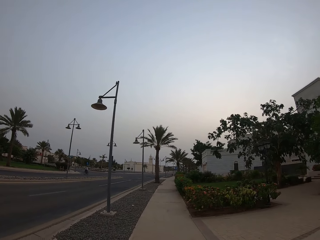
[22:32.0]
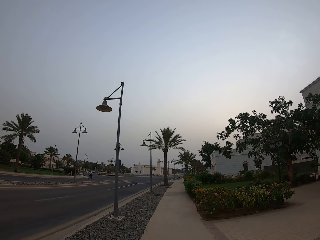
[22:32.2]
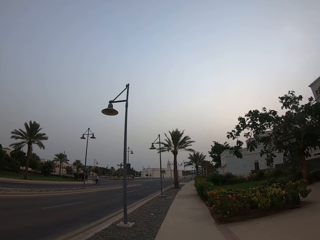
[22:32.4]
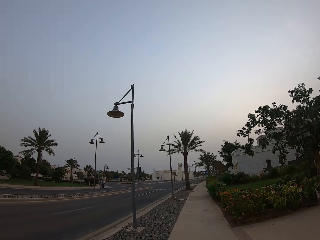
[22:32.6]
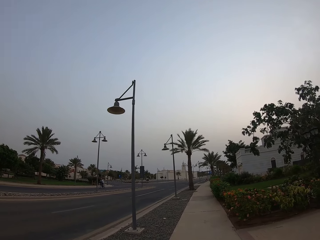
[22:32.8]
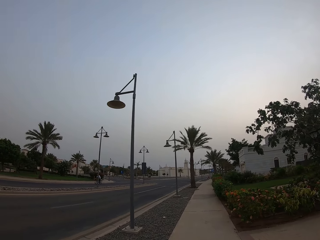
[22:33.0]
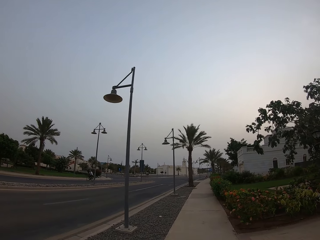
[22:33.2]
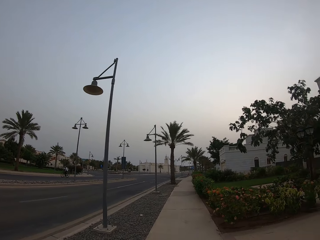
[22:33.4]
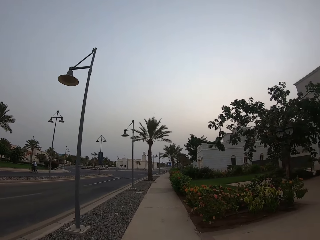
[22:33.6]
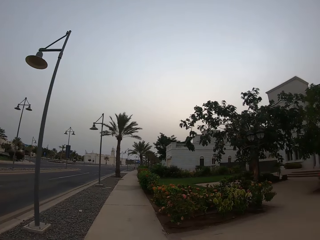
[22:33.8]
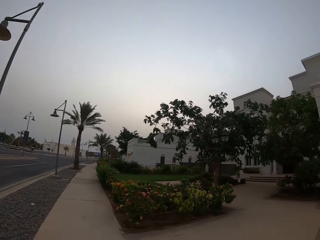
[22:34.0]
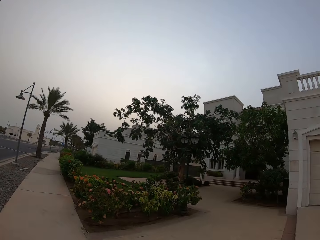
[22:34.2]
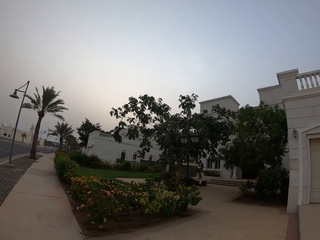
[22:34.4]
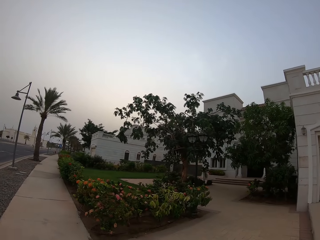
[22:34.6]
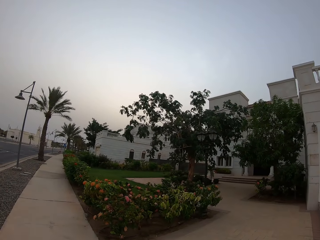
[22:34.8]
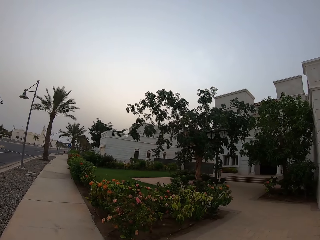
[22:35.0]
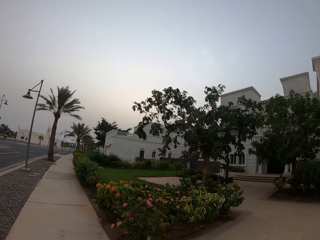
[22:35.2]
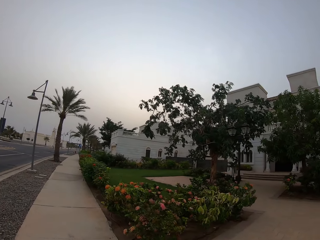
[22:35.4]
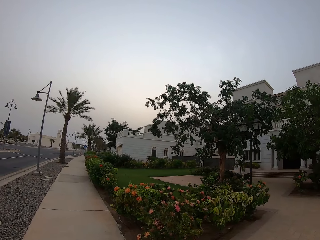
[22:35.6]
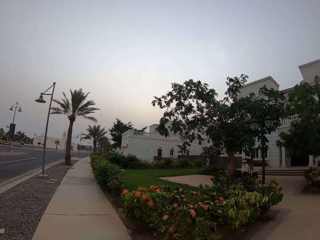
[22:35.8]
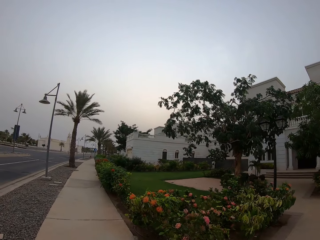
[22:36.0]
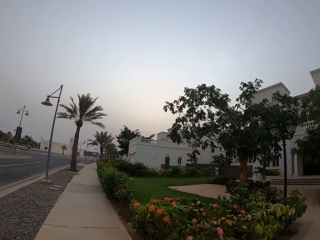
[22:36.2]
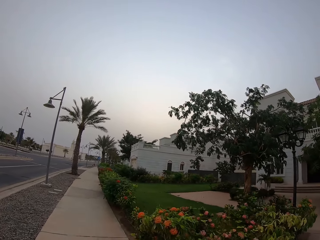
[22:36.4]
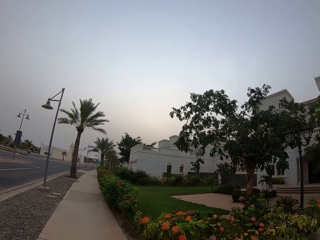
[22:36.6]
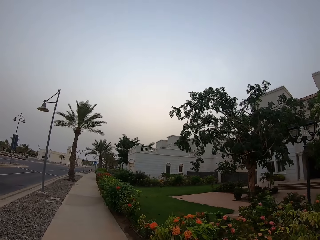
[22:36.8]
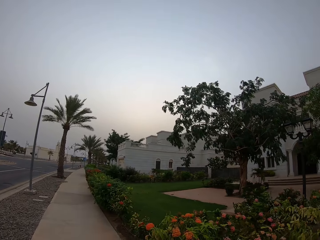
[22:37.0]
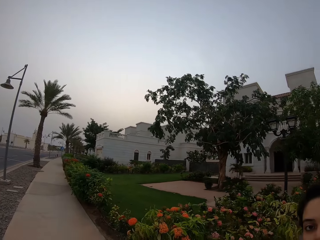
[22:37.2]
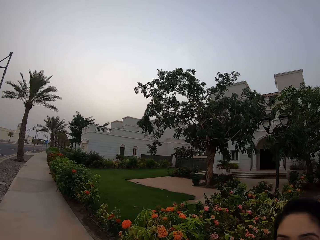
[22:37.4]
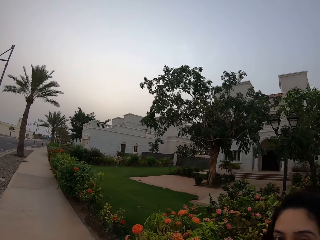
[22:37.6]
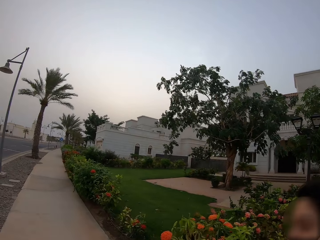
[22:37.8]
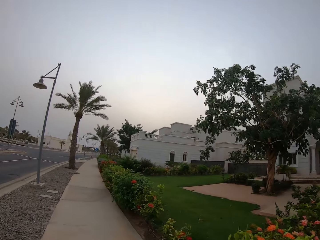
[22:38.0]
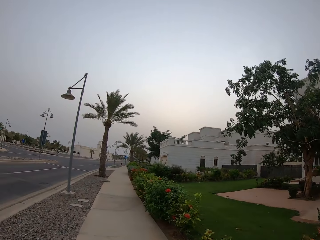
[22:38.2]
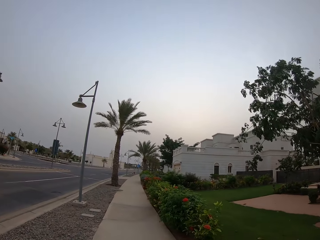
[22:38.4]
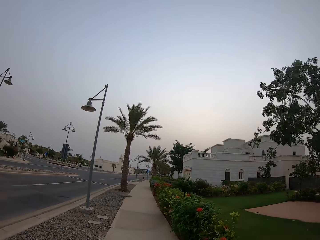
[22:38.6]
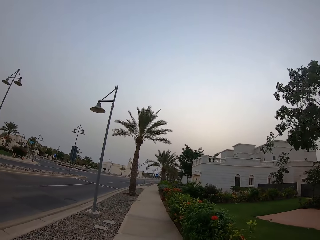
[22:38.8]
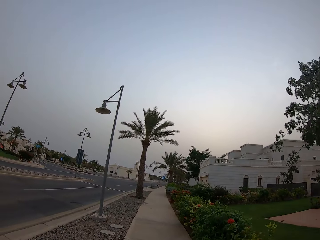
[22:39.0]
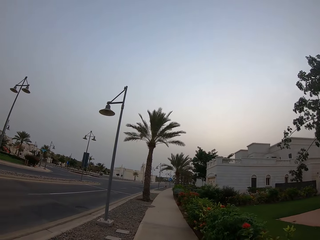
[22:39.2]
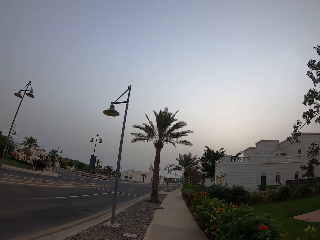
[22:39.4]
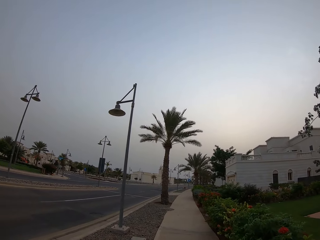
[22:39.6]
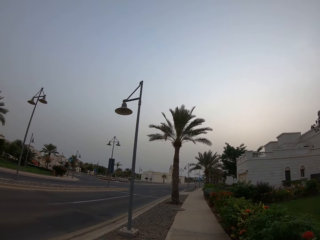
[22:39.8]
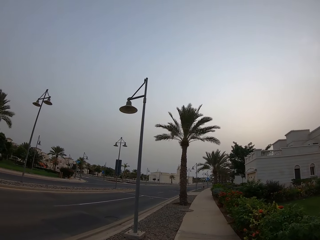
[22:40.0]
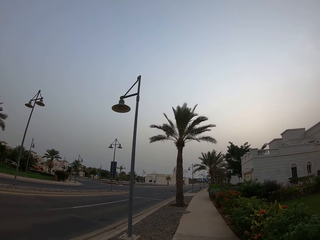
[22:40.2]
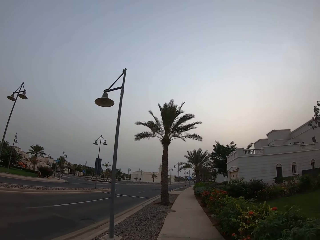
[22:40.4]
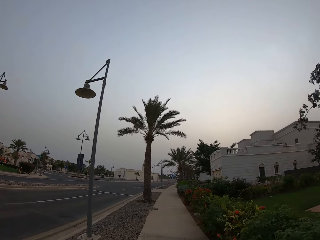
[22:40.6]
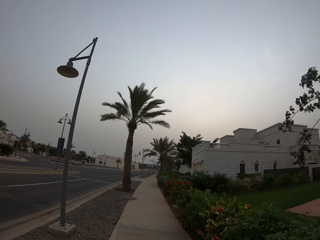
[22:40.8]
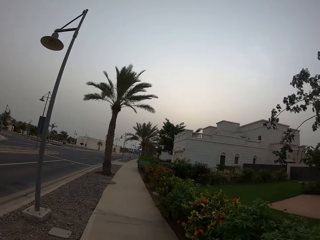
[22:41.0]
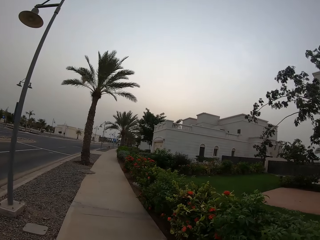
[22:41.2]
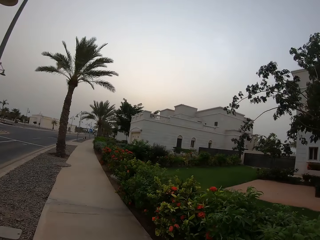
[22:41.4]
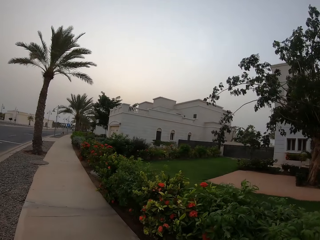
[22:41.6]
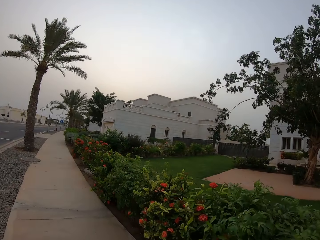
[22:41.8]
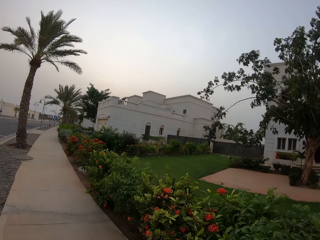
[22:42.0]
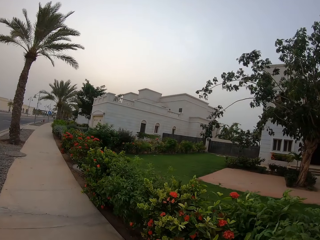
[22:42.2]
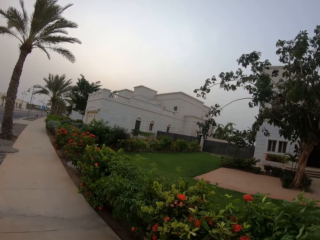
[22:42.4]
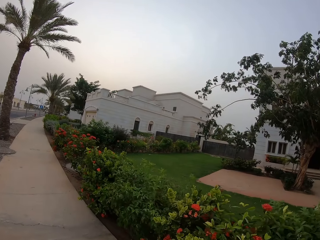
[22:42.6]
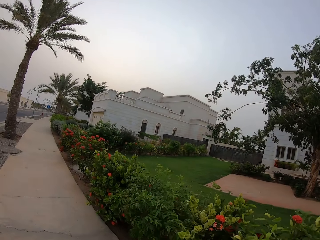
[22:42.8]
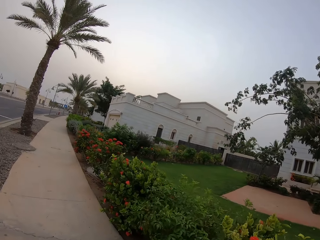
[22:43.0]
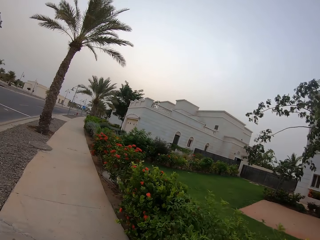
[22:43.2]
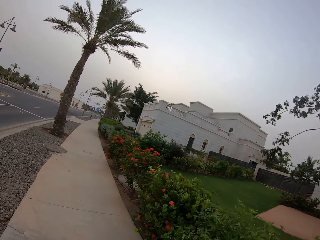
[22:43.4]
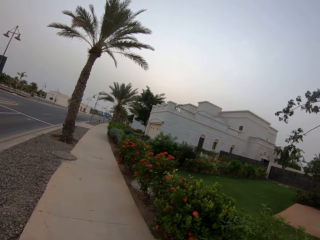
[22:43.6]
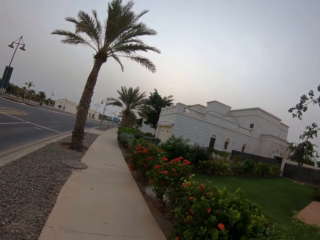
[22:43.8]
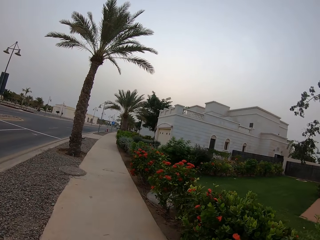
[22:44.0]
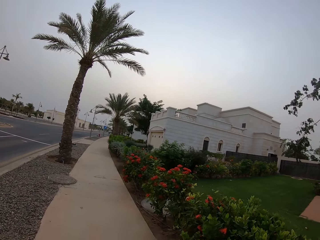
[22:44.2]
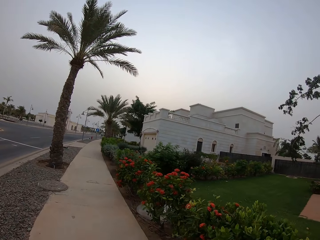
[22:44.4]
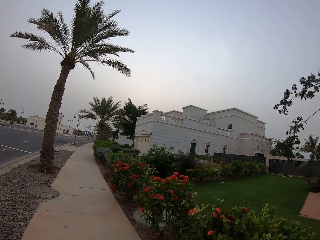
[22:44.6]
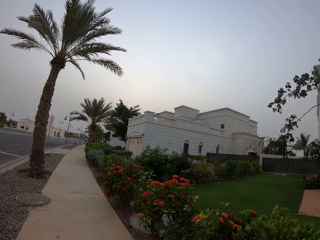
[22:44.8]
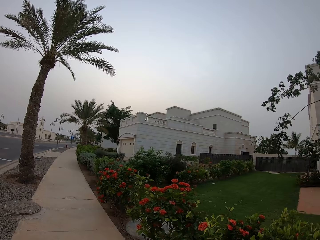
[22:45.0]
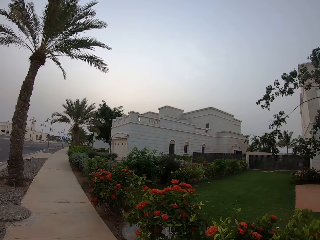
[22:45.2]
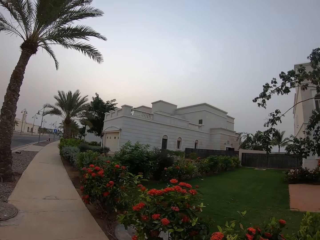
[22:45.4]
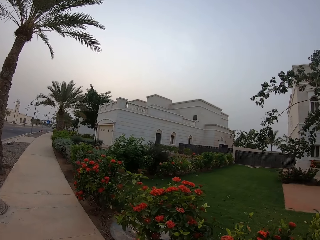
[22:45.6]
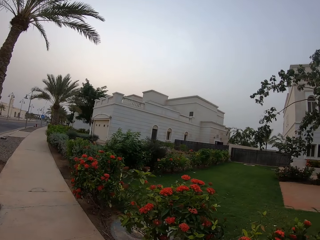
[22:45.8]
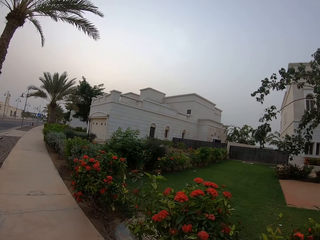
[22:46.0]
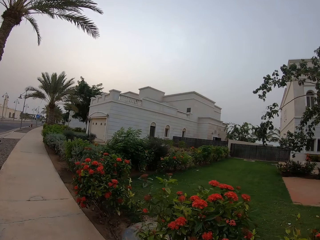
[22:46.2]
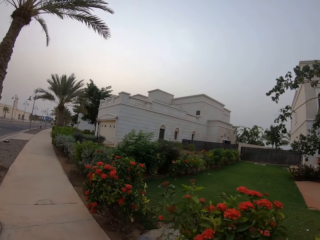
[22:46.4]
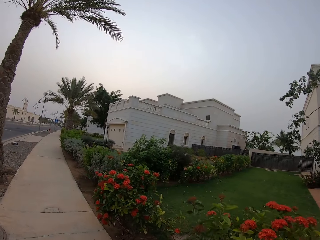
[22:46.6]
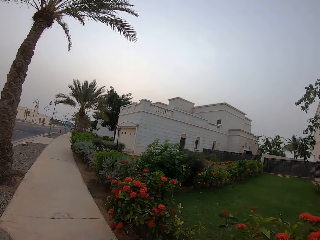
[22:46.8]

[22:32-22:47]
A person rides on the bicycle. The camera wearer looks at a lady. Another person walks on the walkway. The camera wearer walks along on the sidewalk. They look on the compound.

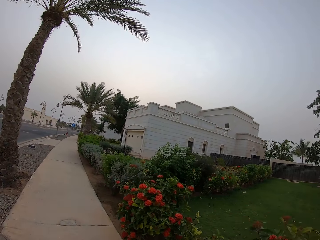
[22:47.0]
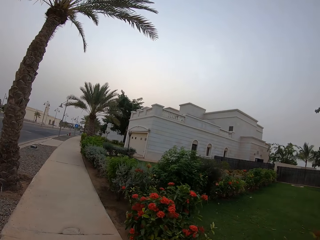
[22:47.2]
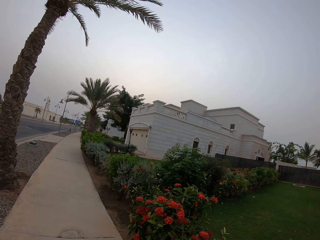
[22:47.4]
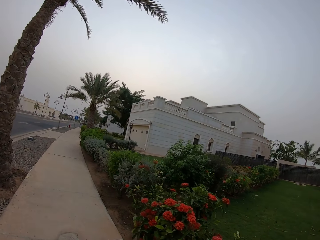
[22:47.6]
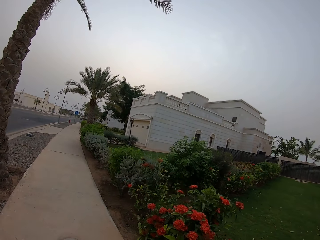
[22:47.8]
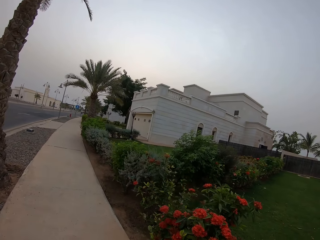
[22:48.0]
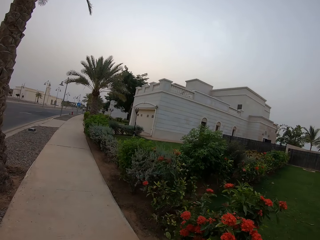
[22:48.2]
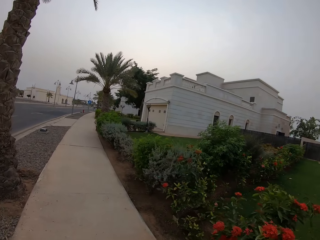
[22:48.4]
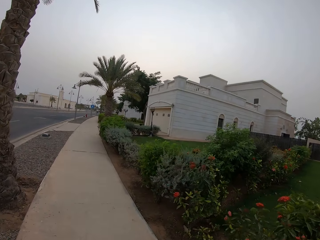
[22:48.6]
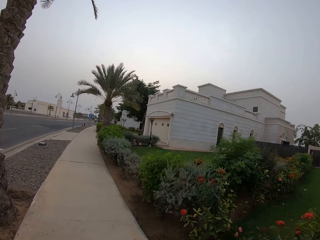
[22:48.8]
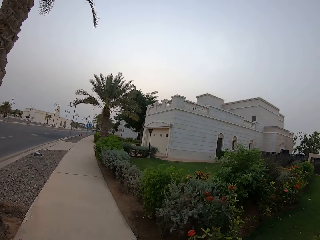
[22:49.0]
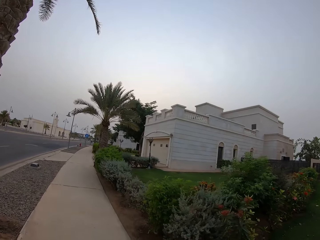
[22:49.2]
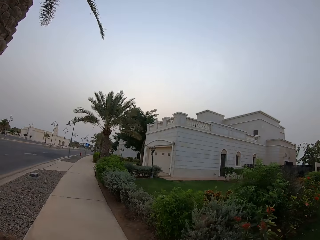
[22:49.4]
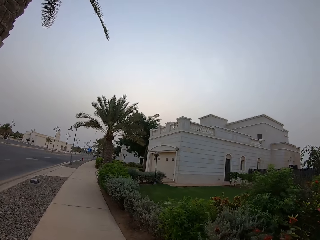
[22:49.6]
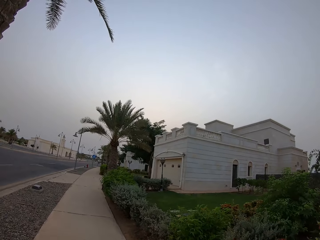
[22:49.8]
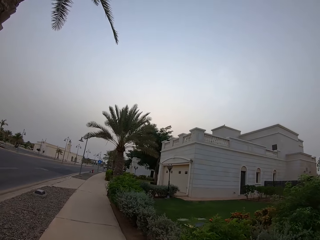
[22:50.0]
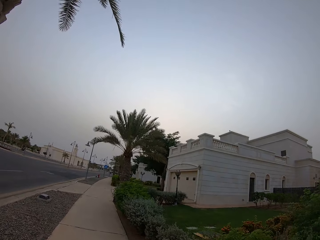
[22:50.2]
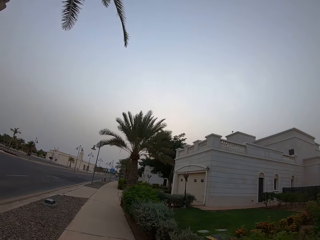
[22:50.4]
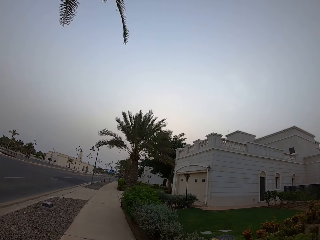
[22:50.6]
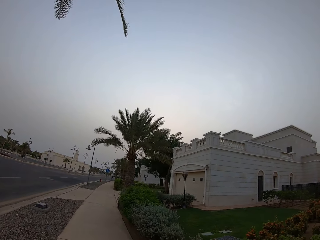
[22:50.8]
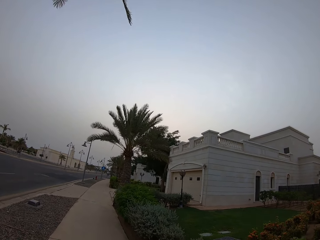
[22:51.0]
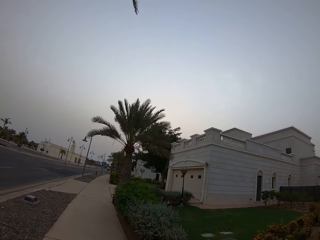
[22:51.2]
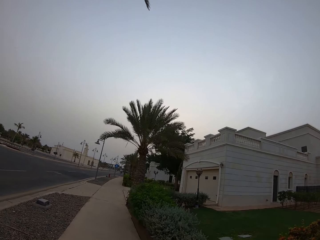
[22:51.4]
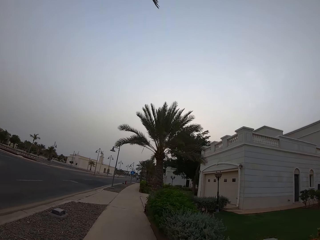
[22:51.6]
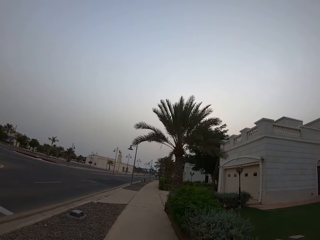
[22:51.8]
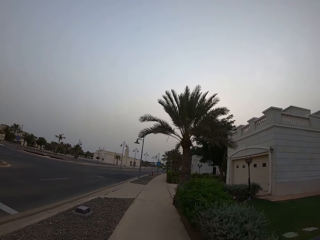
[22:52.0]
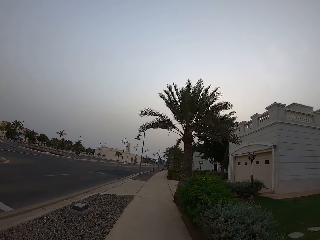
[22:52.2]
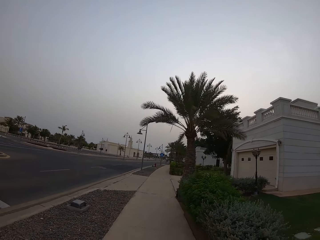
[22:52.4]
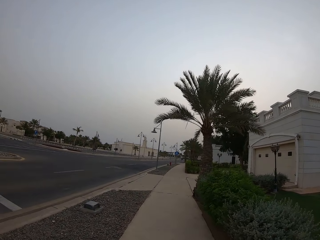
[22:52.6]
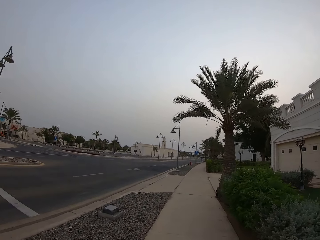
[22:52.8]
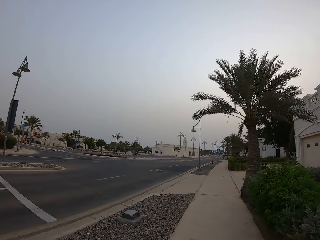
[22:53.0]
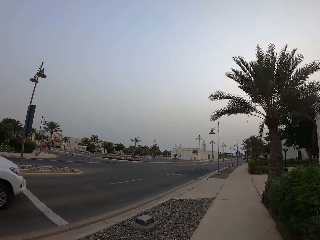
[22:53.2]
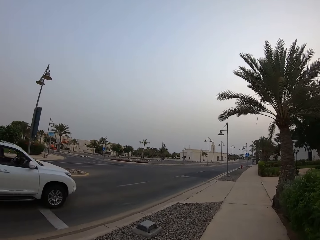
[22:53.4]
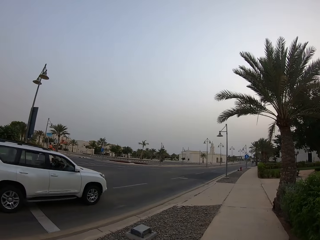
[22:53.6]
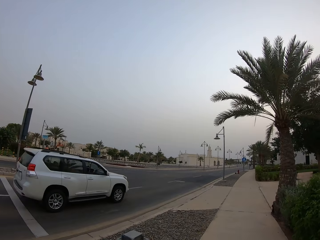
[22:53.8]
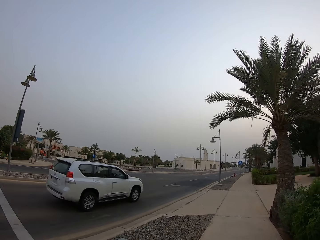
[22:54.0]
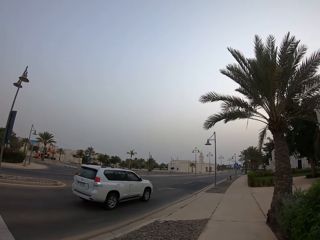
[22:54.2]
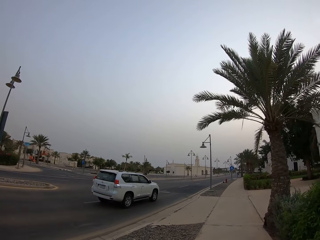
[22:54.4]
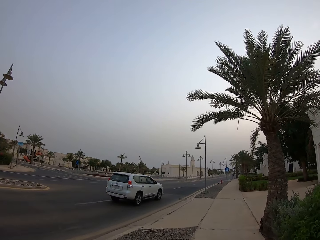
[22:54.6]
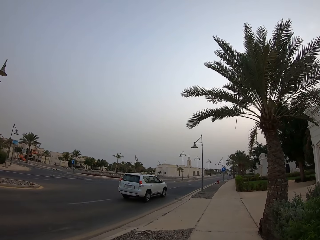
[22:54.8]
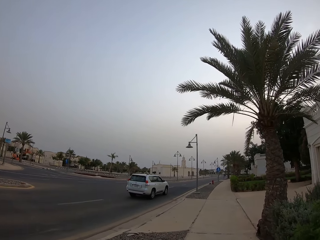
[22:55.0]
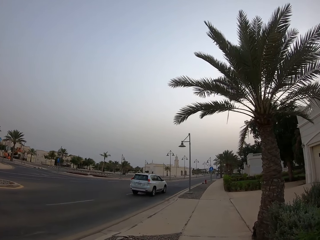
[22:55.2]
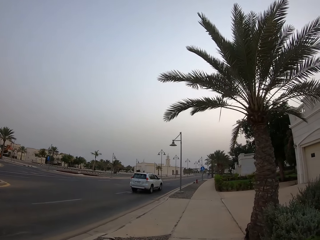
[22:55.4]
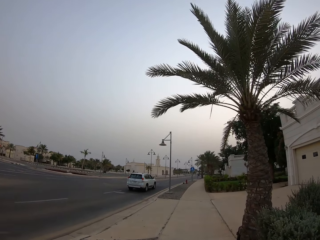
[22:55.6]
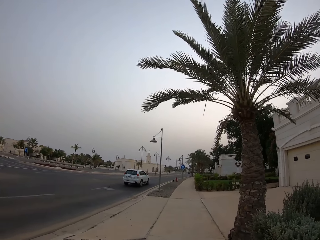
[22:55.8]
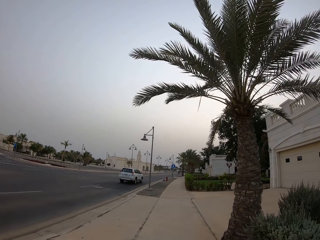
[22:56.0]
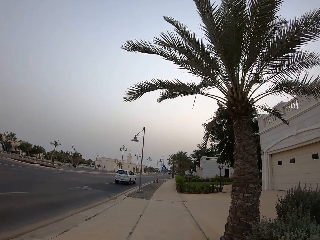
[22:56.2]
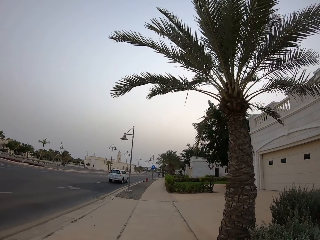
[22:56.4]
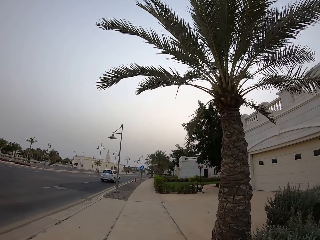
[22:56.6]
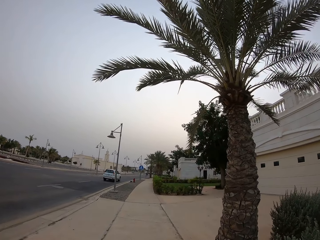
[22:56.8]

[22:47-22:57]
The camera wearer walks on the walkway. They look at the Range Rover.
